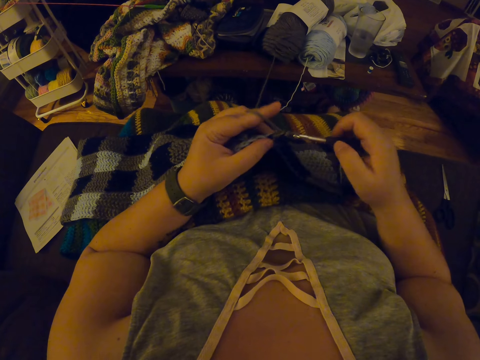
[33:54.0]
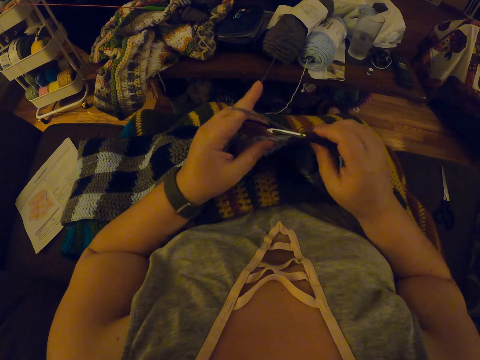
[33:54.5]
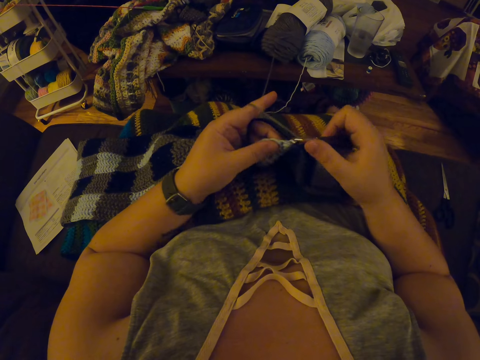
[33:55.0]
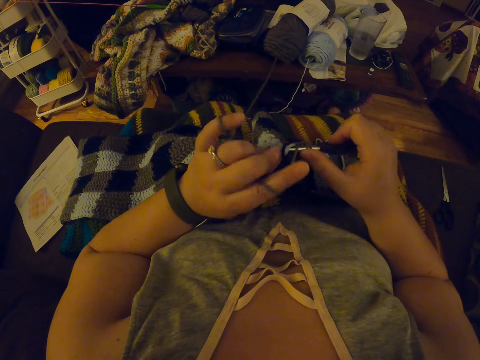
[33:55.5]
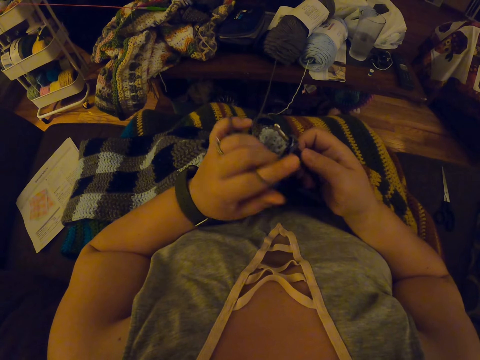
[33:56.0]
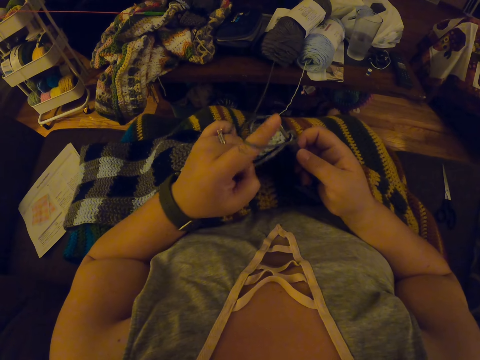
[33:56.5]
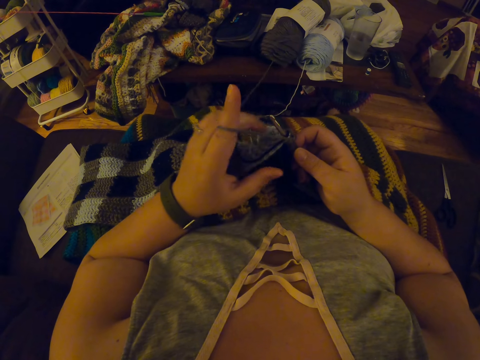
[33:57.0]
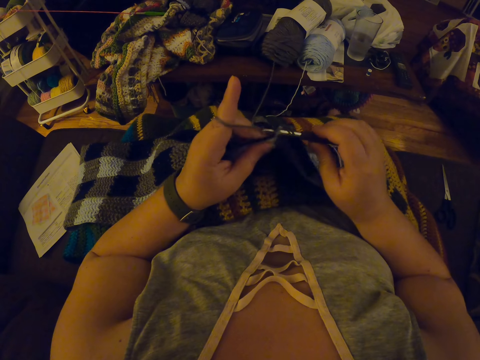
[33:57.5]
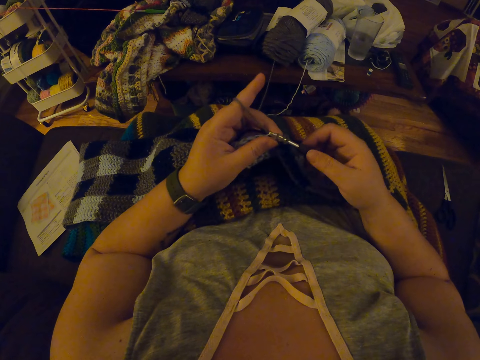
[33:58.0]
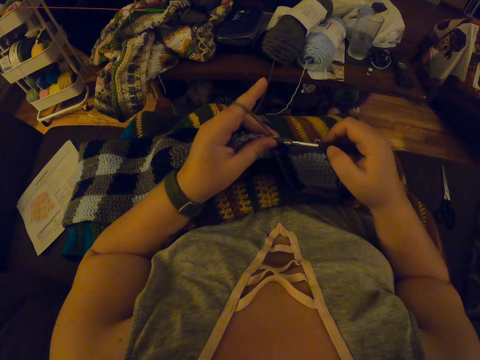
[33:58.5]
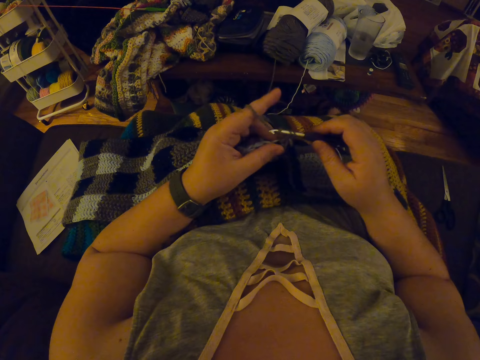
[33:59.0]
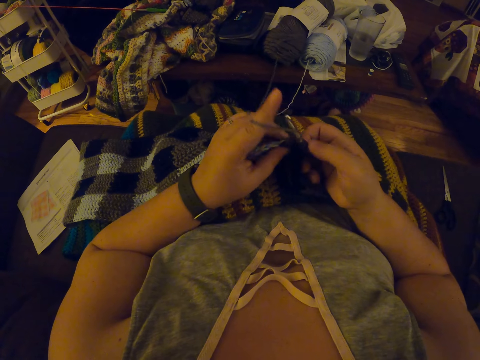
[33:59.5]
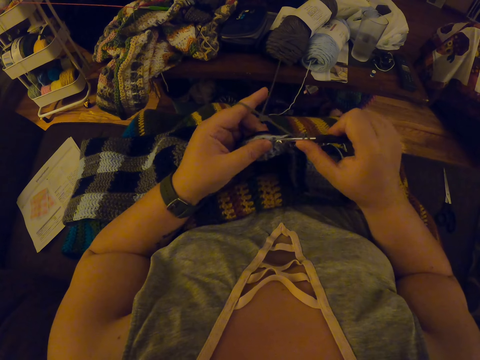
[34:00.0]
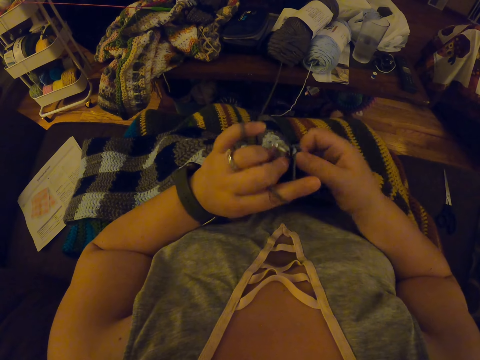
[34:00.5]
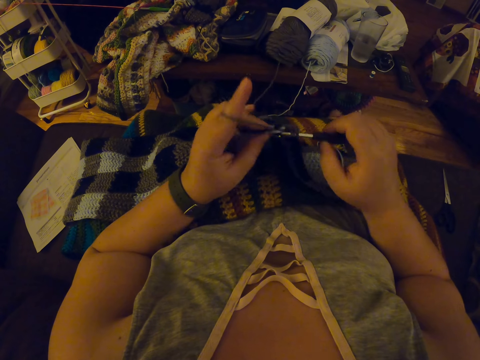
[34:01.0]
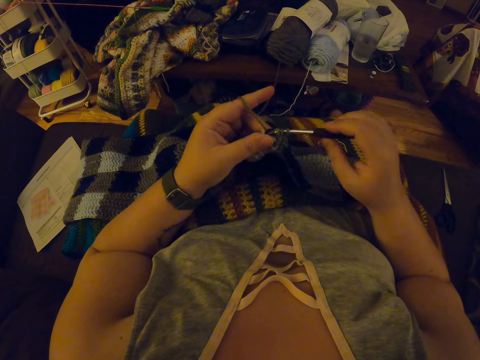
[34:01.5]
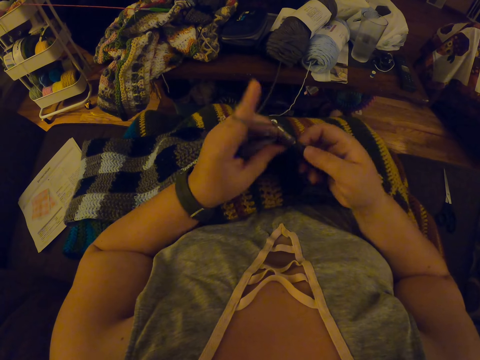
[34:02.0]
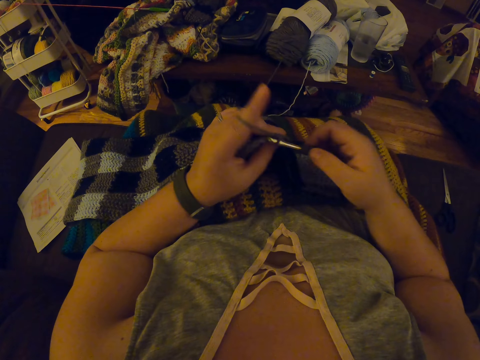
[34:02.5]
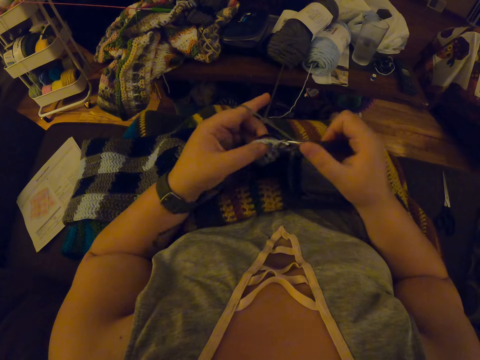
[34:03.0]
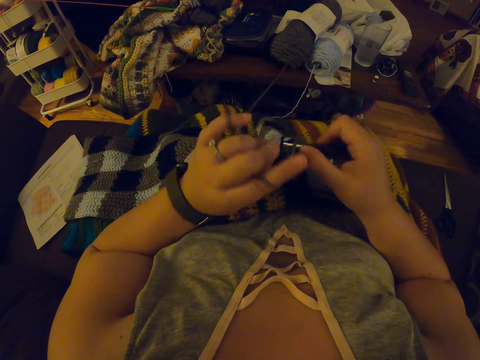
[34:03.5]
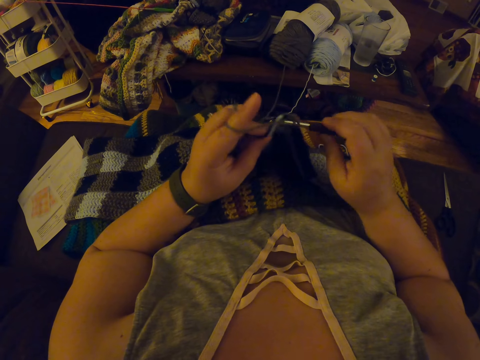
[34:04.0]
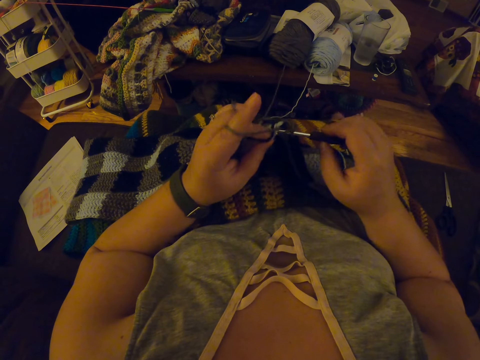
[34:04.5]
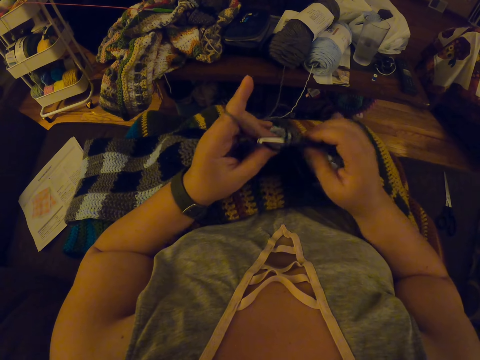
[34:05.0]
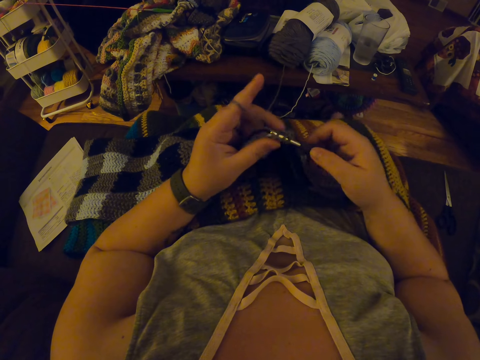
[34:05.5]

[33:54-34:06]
The camera wearer adjusts a knitting thread on a finger. They knit a piece of fabric with a knitting needle.

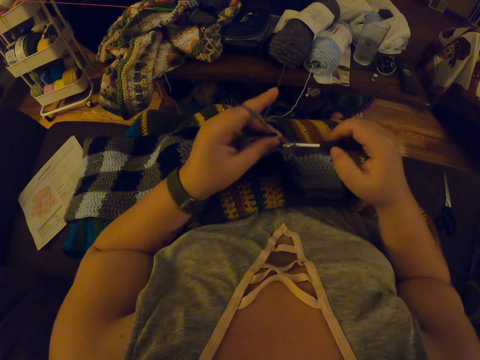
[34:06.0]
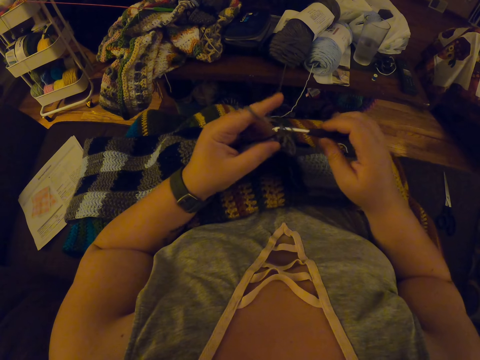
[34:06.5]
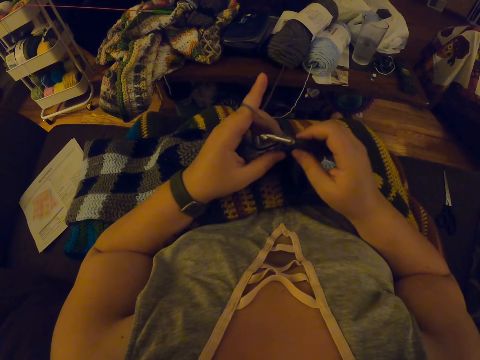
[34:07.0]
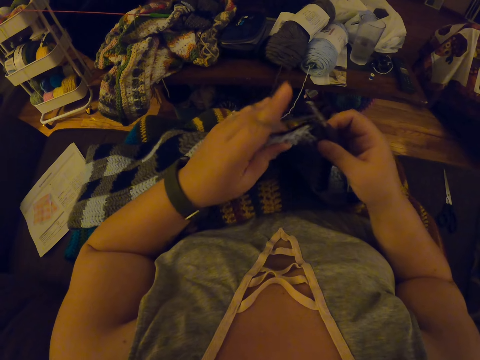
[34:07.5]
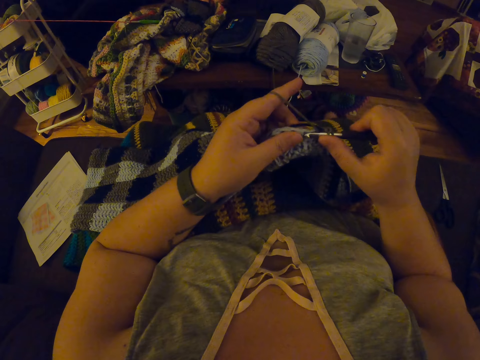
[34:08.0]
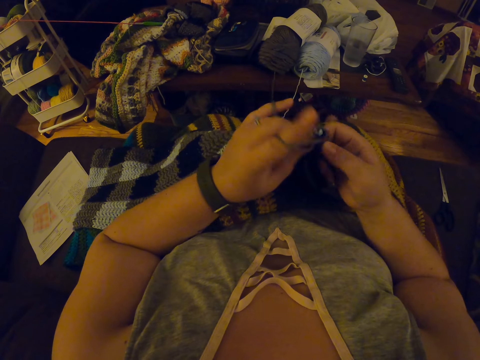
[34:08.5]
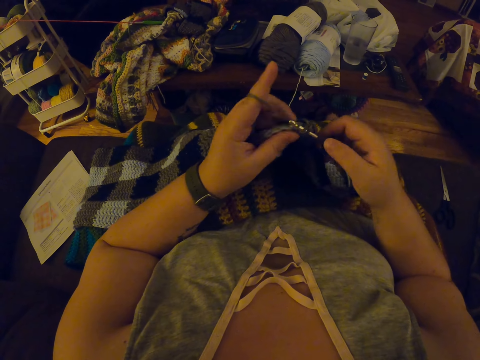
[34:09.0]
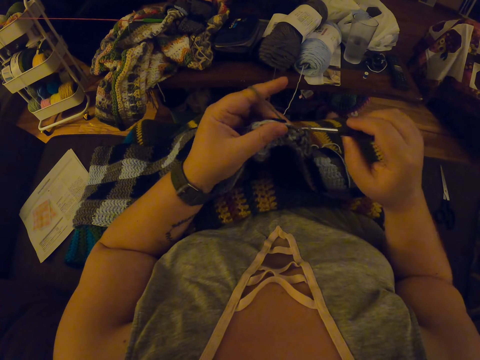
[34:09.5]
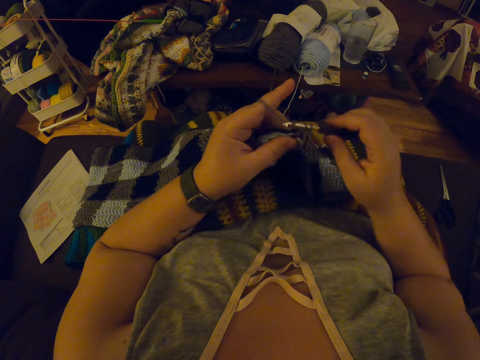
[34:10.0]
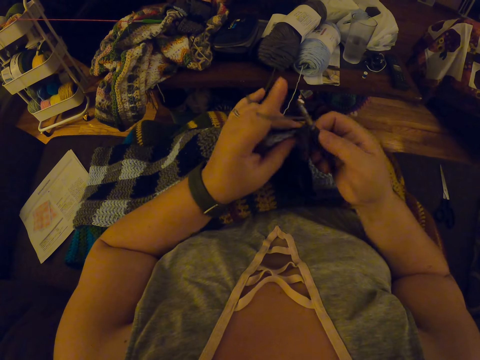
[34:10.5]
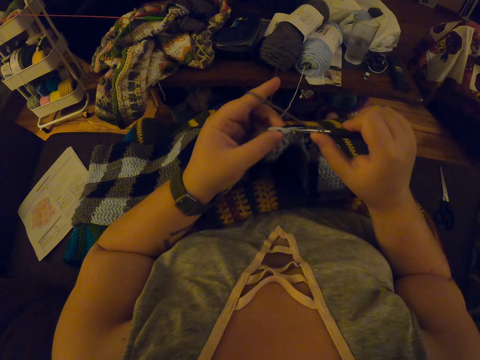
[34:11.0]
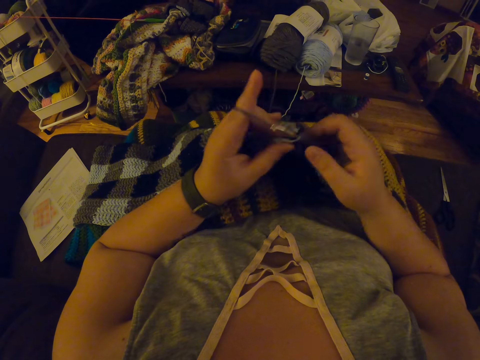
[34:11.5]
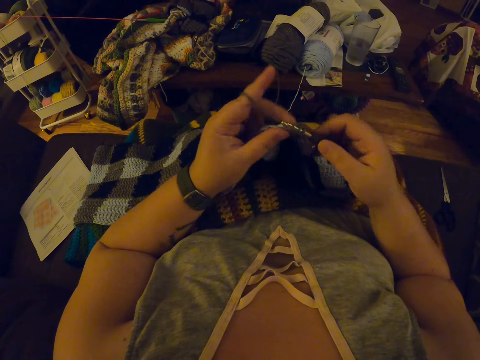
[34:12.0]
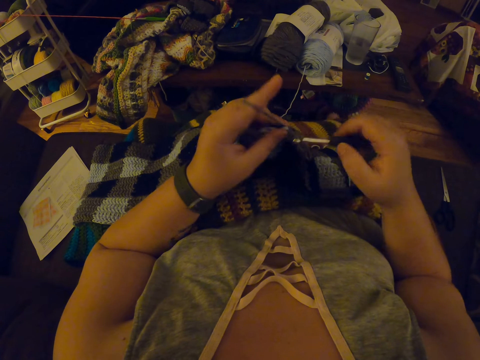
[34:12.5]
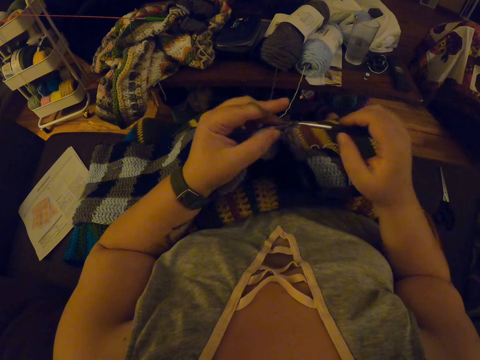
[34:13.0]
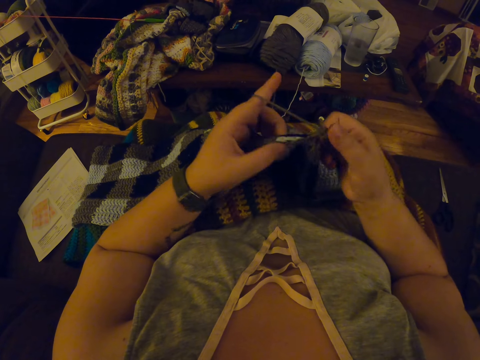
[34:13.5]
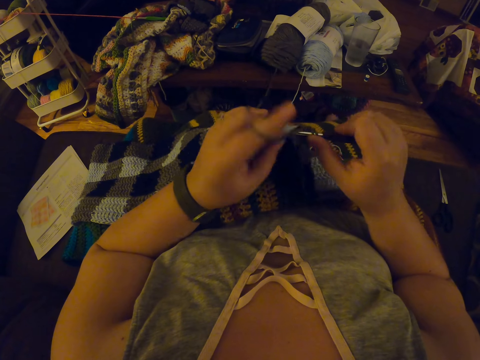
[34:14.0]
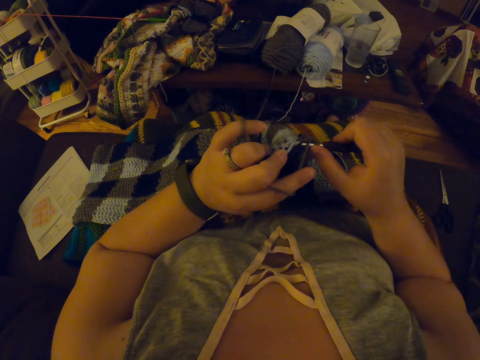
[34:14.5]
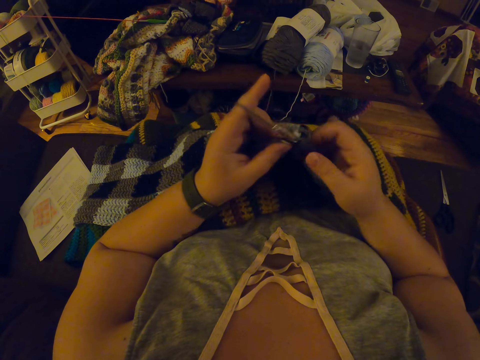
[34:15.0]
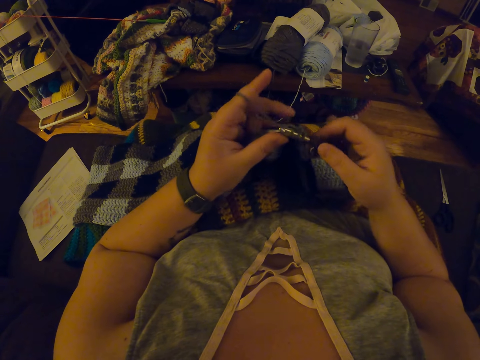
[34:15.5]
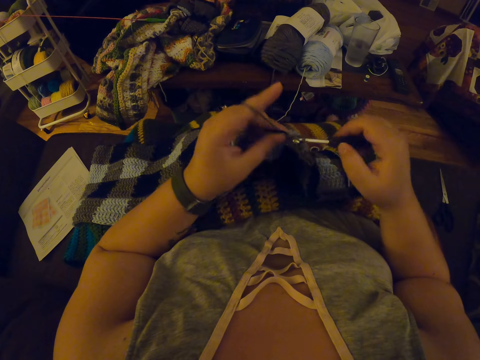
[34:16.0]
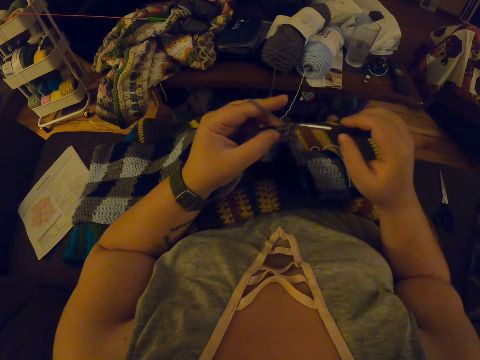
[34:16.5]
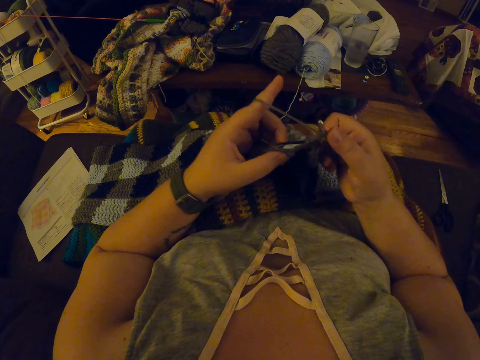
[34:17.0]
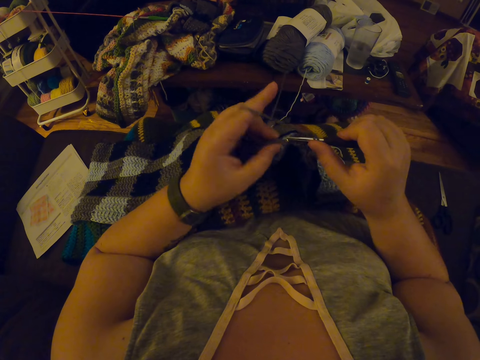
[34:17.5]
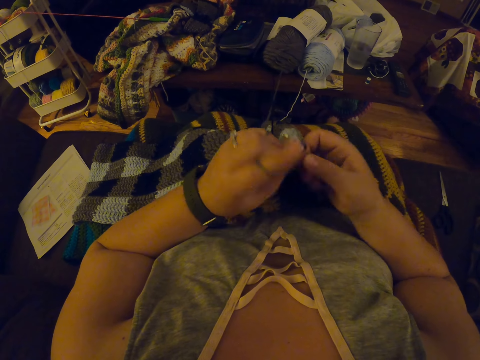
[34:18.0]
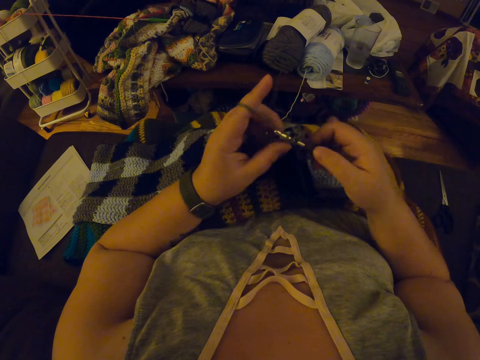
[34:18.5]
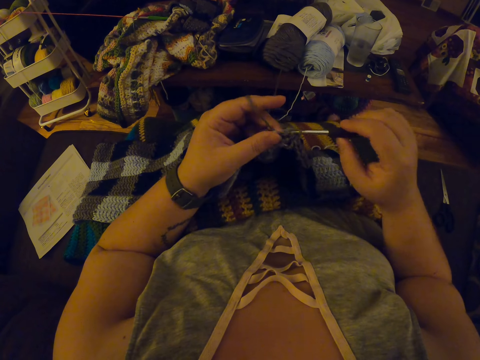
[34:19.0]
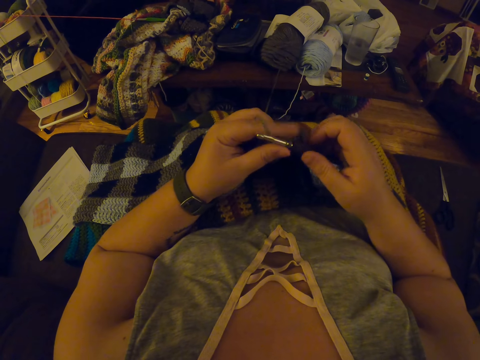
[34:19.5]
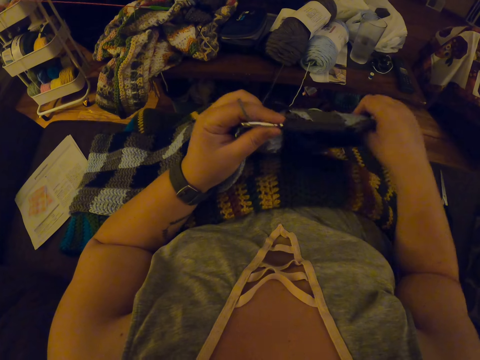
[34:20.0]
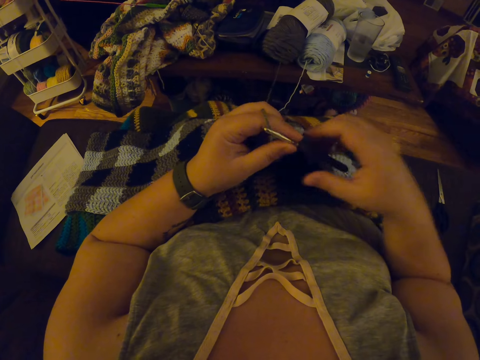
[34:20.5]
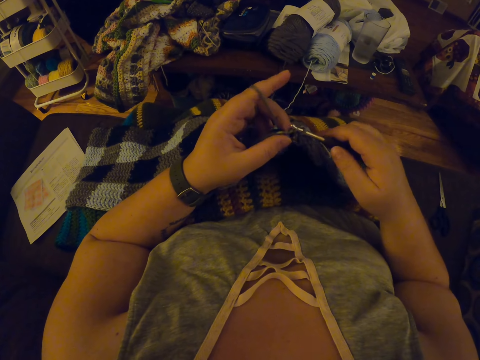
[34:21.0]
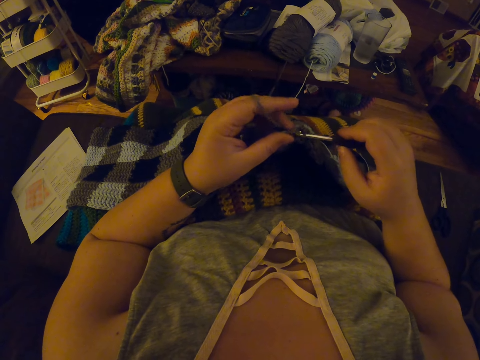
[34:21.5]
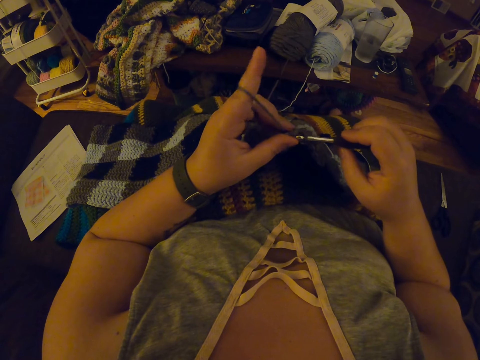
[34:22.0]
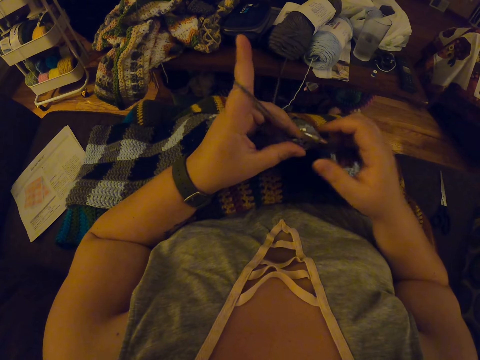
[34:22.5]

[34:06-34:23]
The camera wearer adjusts a piece of knitted fabric on a lap. They knit the piece of fabric with a knitting needle. They adjust the edges of the piece of knitted fabric on the lap. They adjust the yarn.
